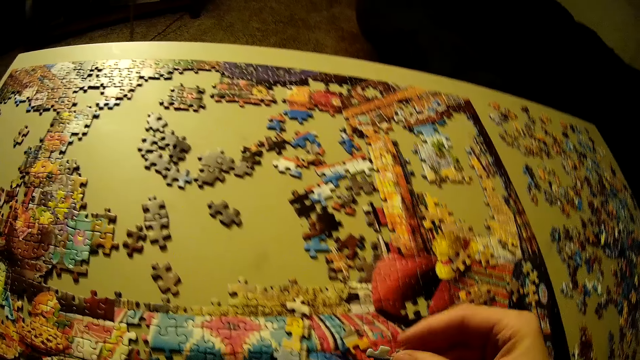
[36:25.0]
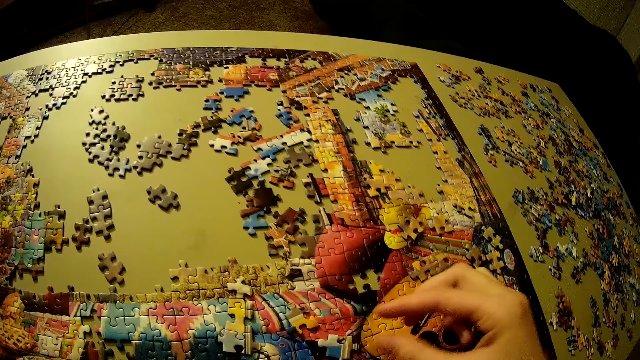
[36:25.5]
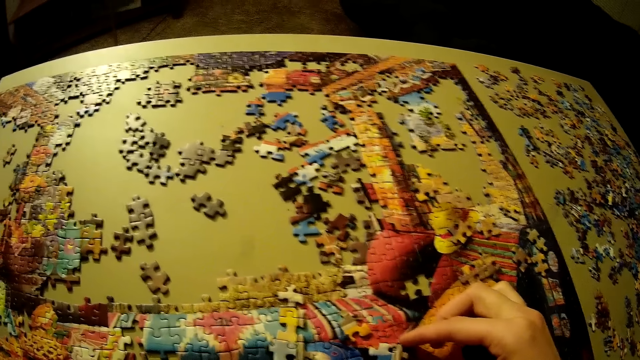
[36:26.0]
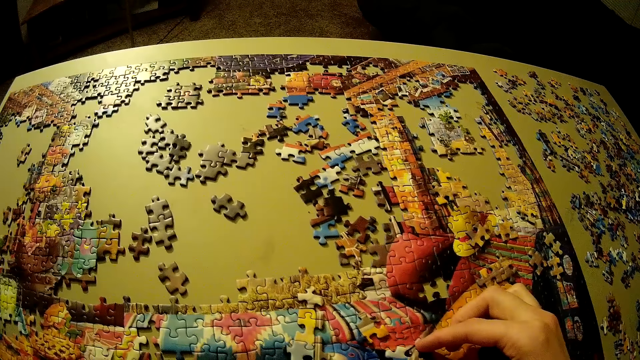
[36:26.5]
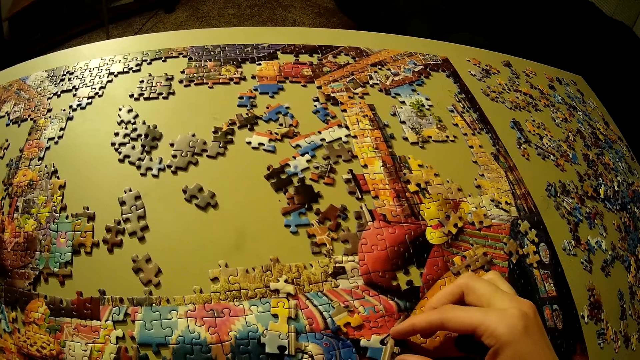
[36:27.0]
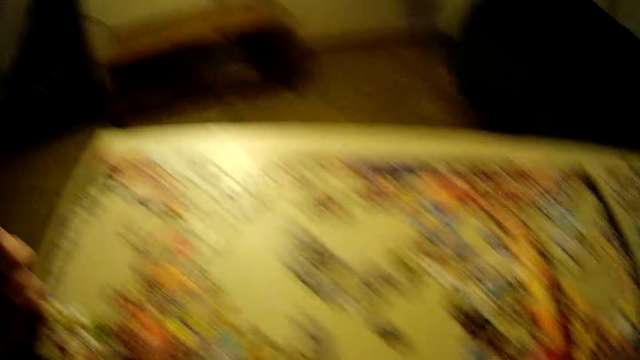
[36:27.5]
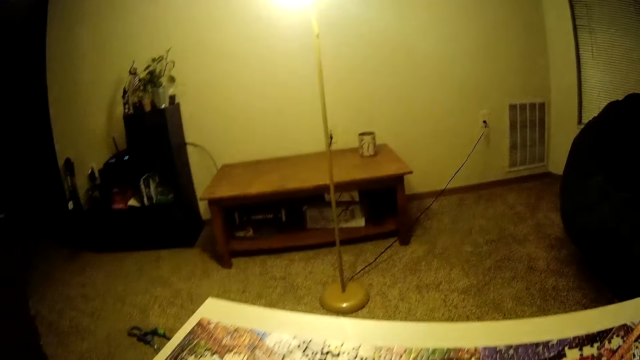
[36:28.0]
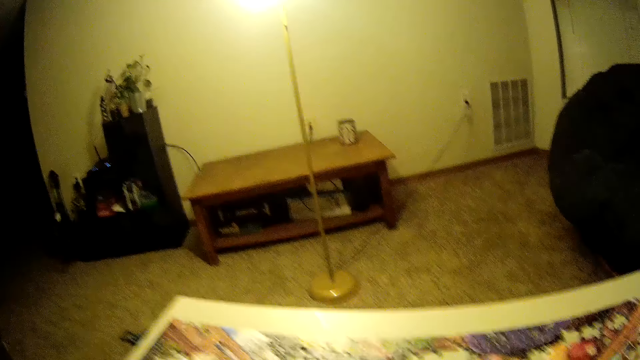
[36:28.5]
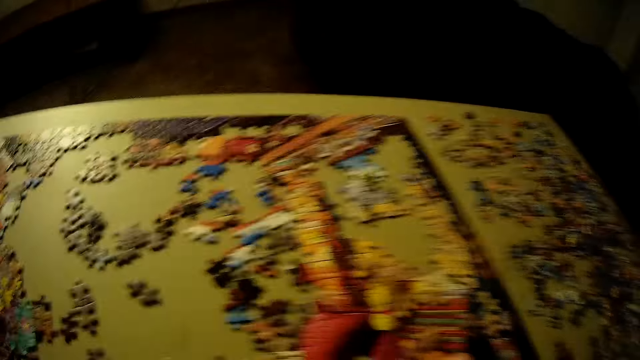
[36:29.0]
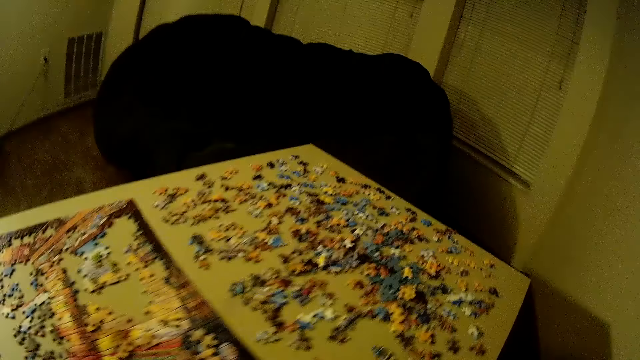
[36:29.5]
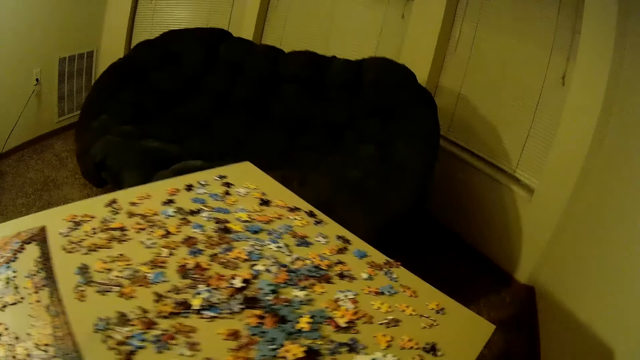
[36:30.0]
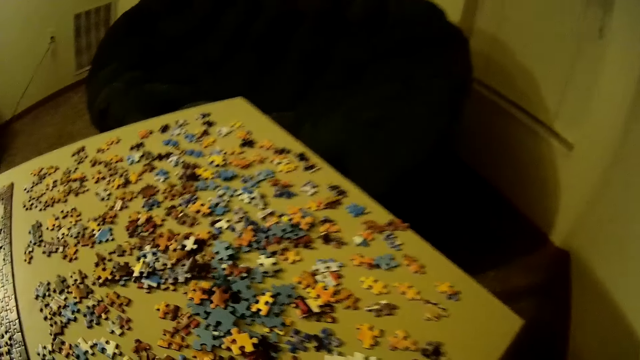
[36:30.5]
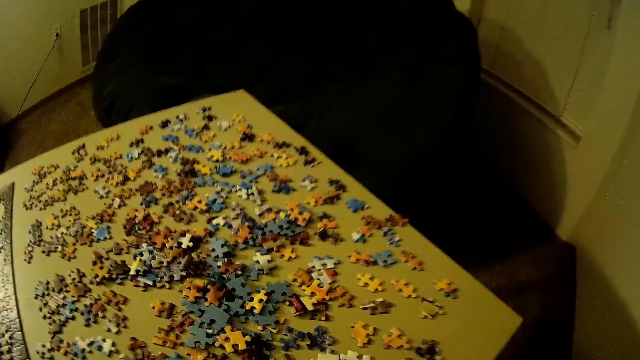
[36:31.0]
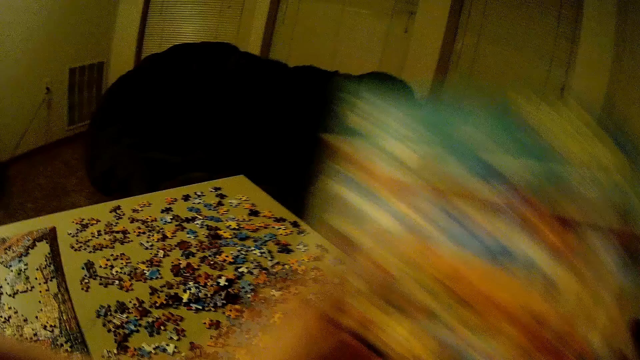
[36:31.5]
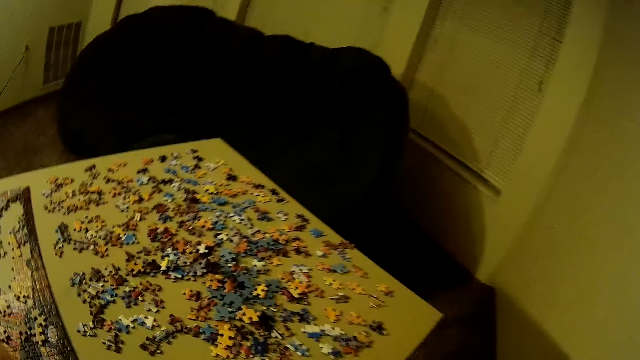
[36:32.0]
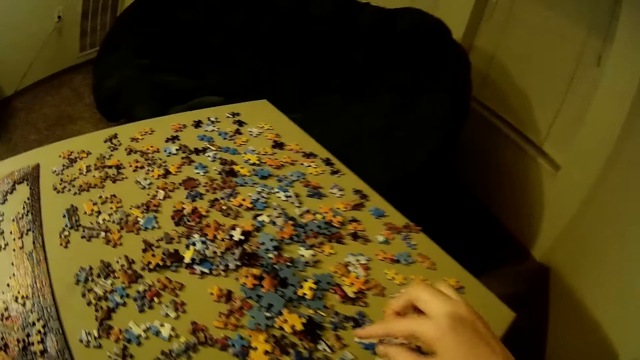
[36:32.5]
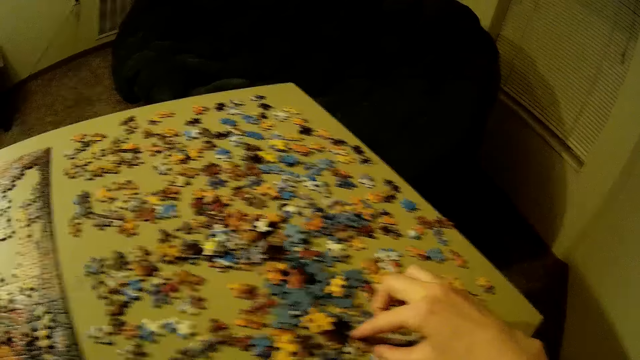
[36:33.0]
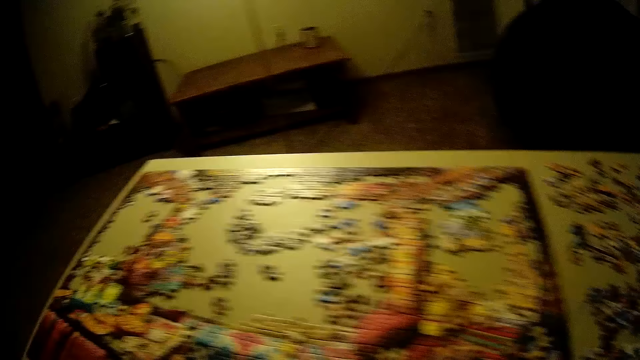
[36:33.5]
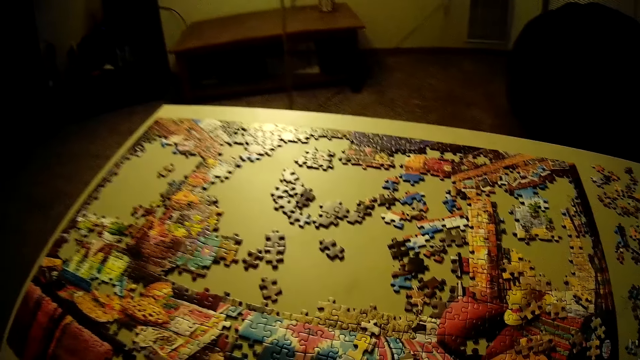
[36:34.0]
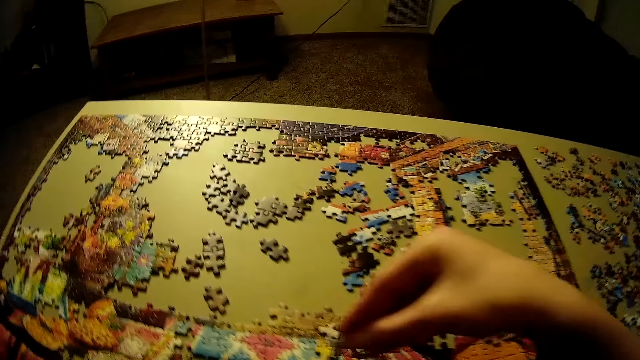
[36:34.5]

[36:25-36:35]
The camera wearer picks a puzzle piece from the jigsaw puzzle board. They adjust the pieces of puzzle on the table. They place the puzzle piece on the jigsaw puzzle board. They look around. They move the reference book to the right. They drop the box of puzzle on the couch. They pick another puzzle piece from the jigsaw puzzle board.

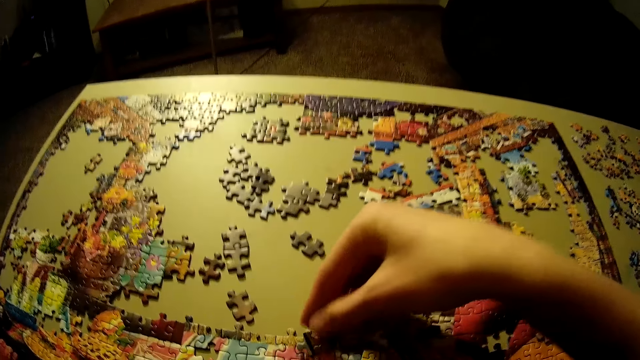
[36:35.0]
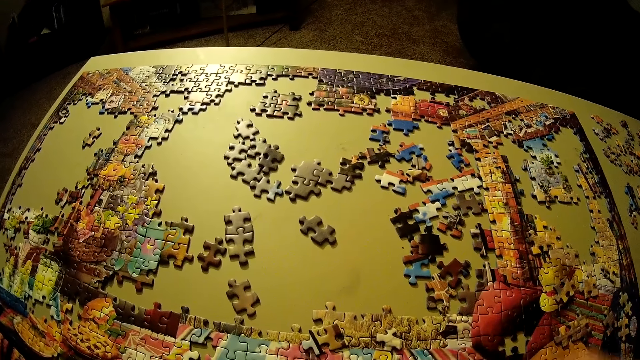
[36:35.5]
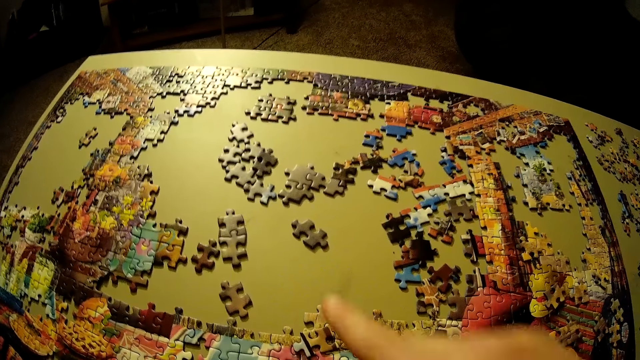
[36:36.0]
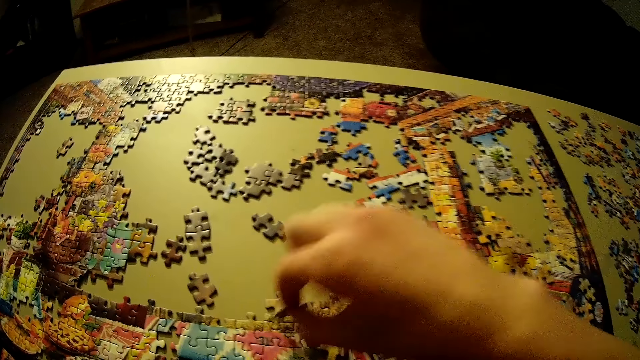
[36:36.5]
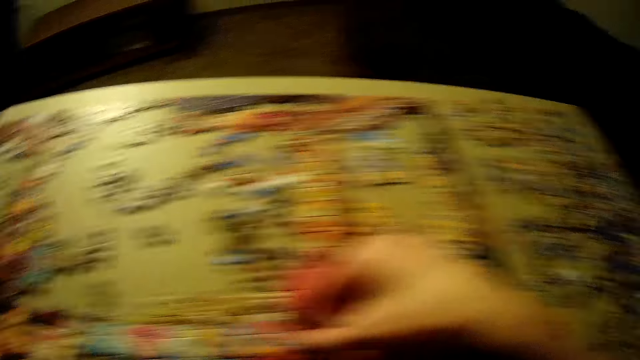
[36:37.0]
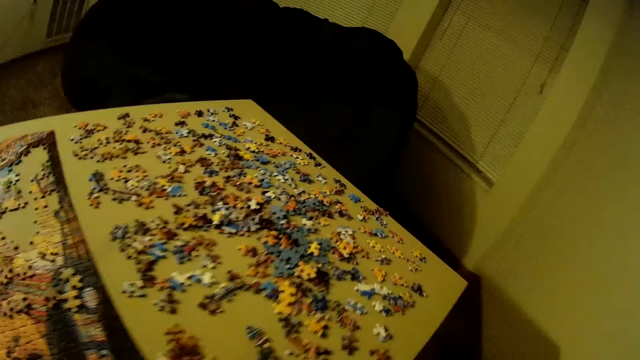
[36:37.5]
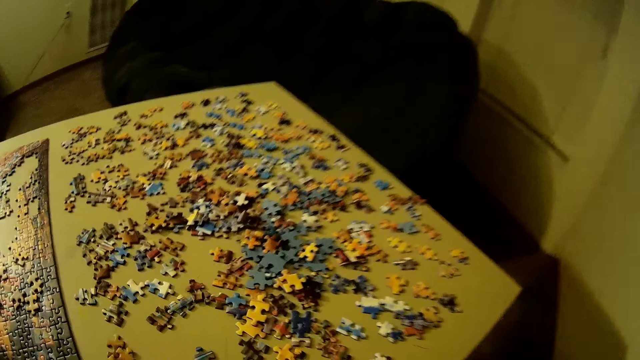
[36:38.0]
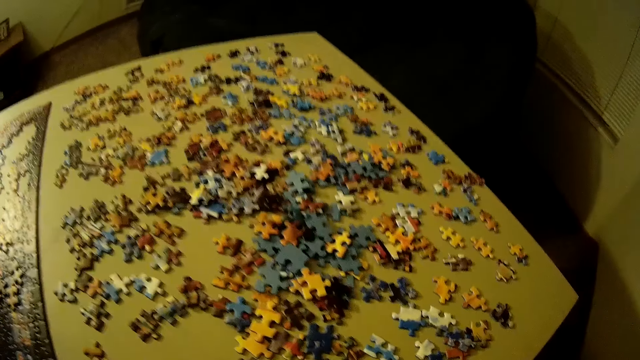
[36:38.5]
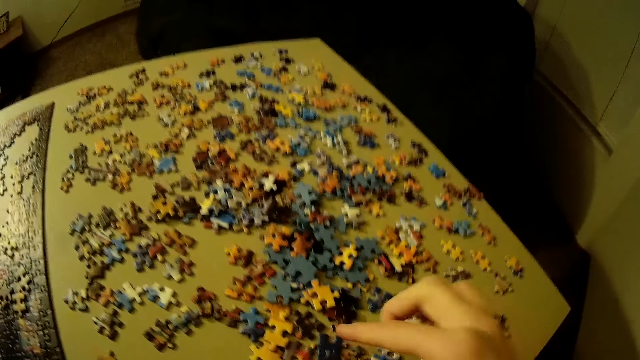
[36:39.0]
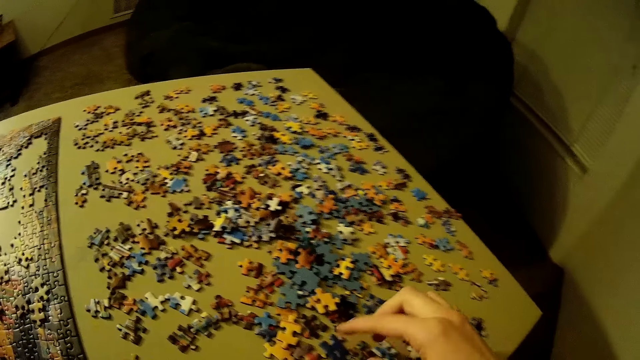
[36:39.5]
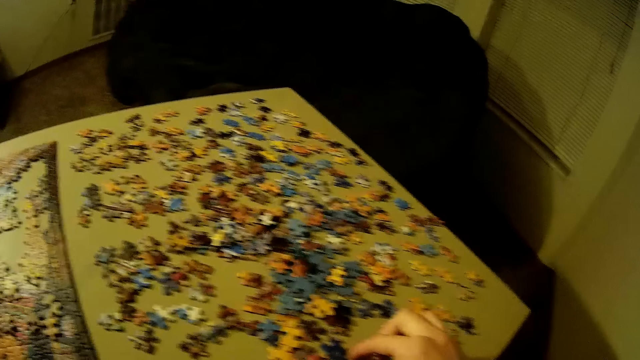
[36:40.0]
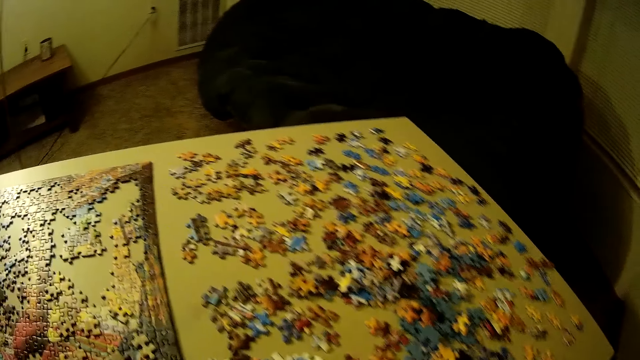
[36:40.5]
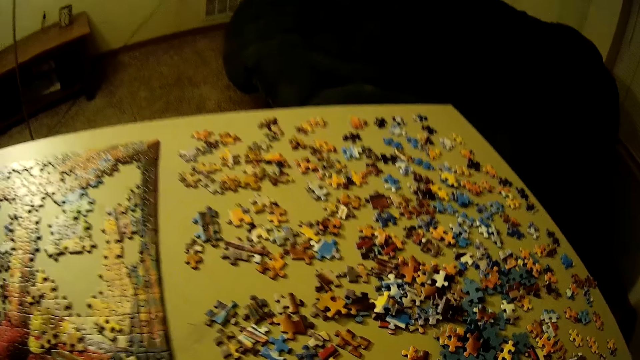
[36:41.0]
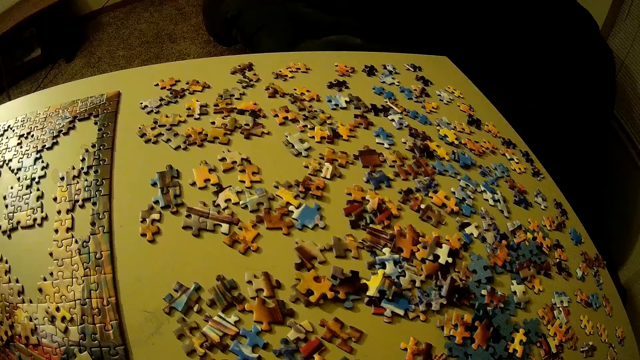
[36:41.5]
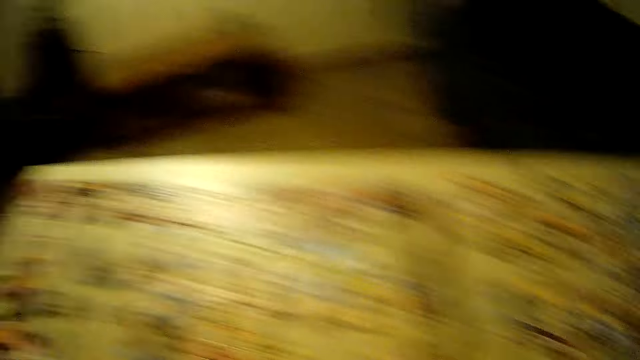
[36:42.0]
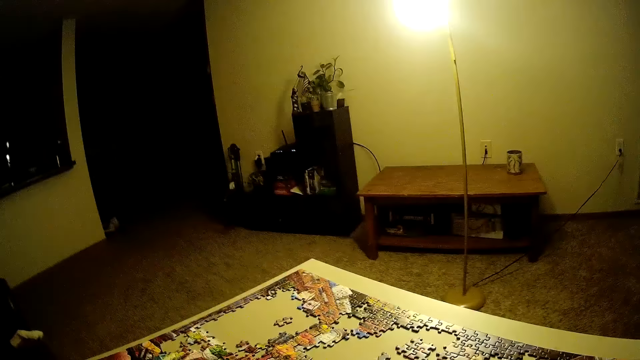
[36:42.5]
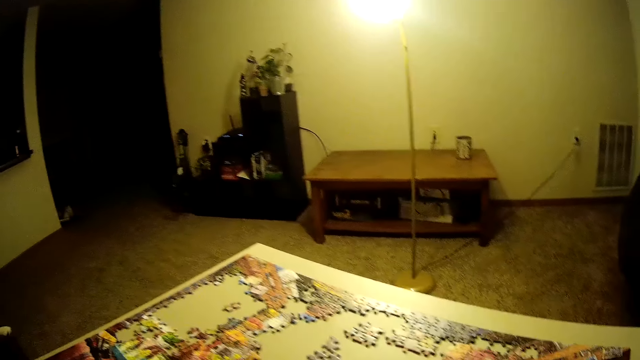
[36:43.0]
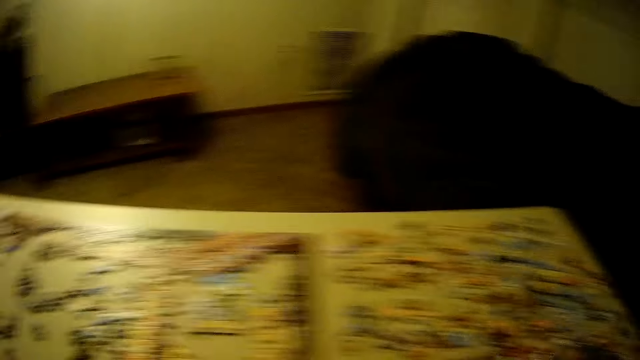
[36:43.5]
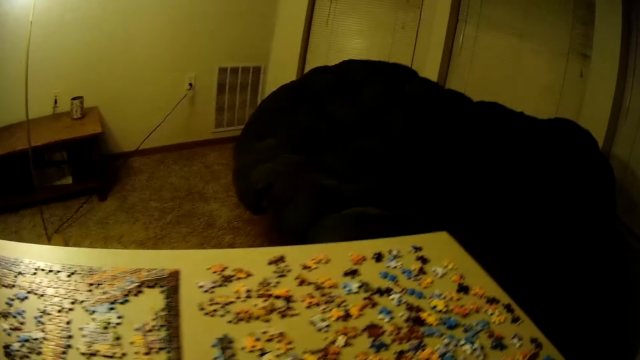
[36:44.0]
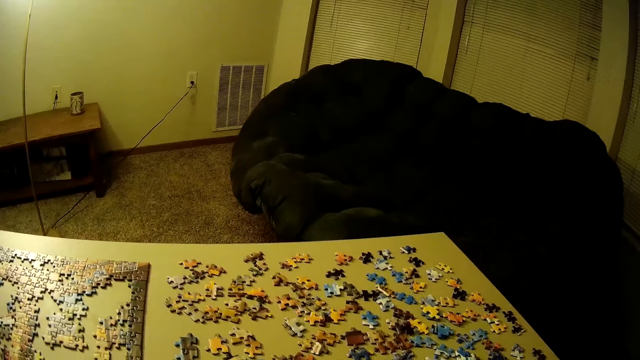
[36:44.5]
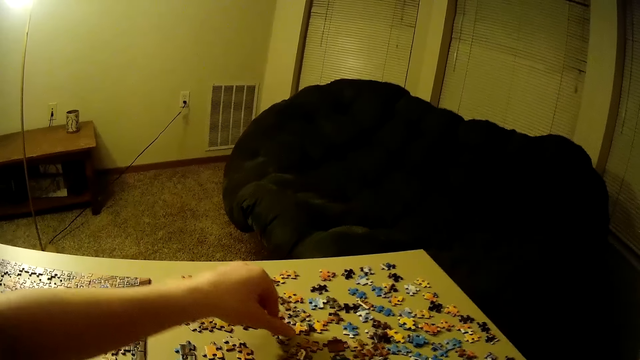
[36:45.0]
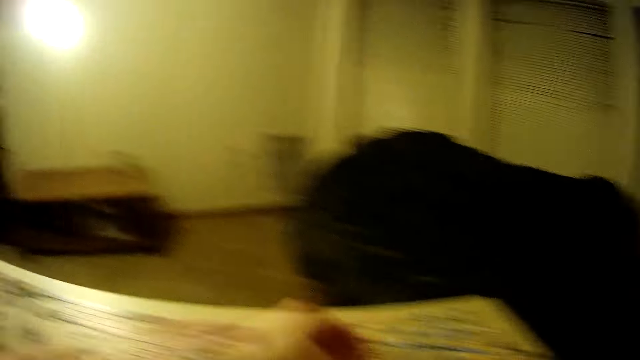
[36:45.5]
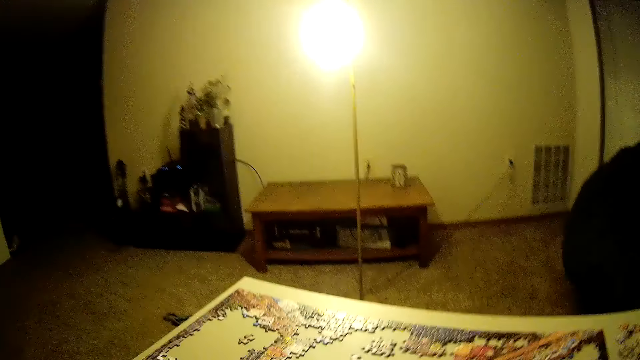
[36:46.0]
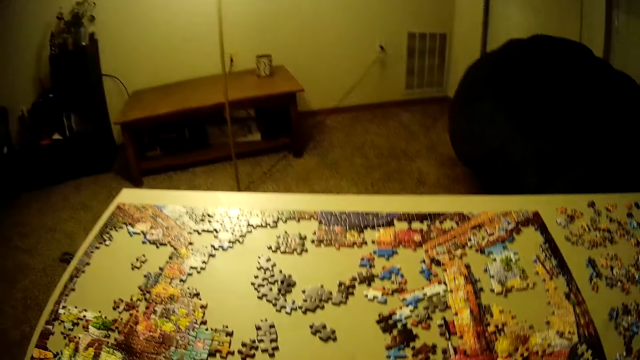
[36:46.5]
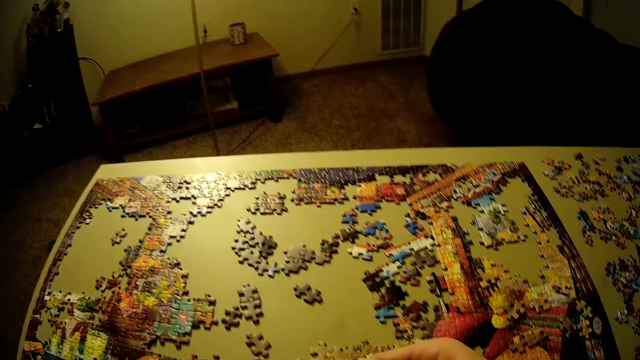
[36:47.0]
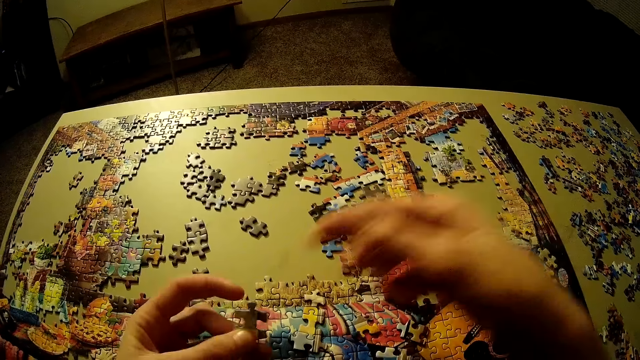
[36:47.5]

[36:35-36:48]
The camera wearer places the puzzle piece on the jigsaw puzzle board. He adjusts the pieces of puzzle on the table. He picks a puzzle piece from the jigsaw puzzle board and places the puzzle piece on the jigsaw puzzle board. He turns to the right. He holds a puzzle piece. He picks up another piece of puzzle on the table. He looks at the jigsaw puzzle board. He turns to the left. He turns right. He stretches his left hand. He picks the puzzle piece on the jigsaw puzzle board. He turns left.
